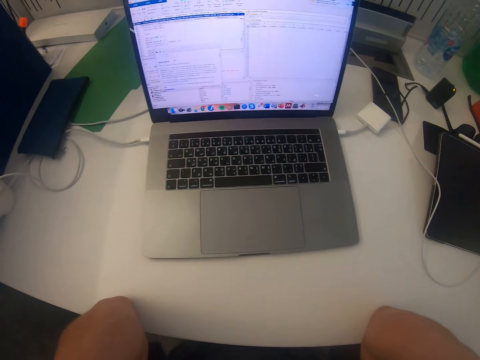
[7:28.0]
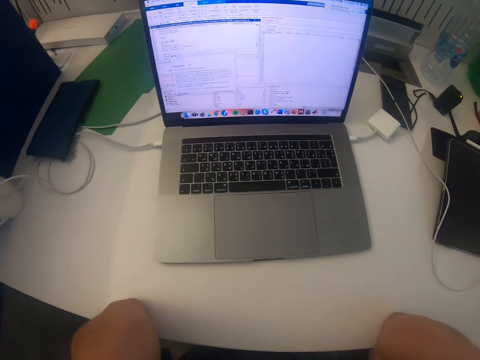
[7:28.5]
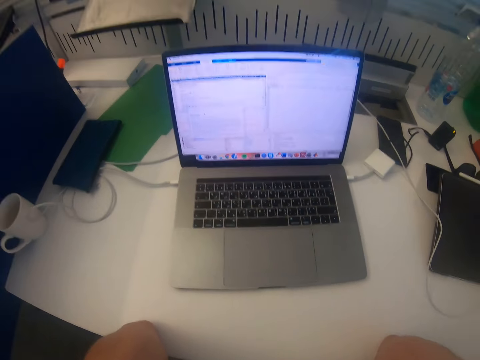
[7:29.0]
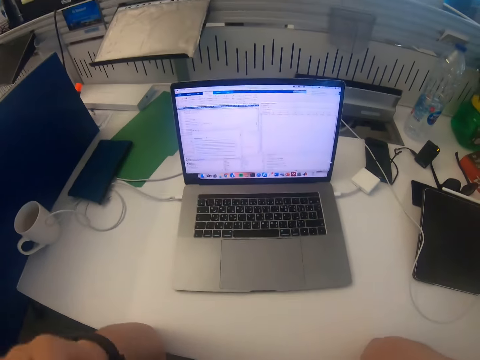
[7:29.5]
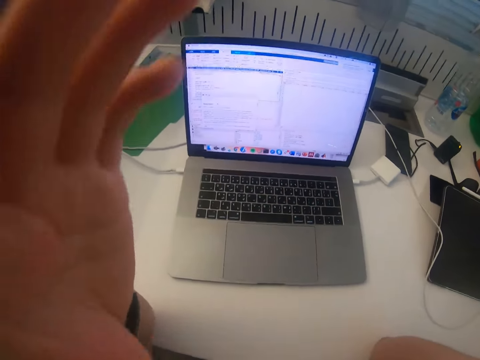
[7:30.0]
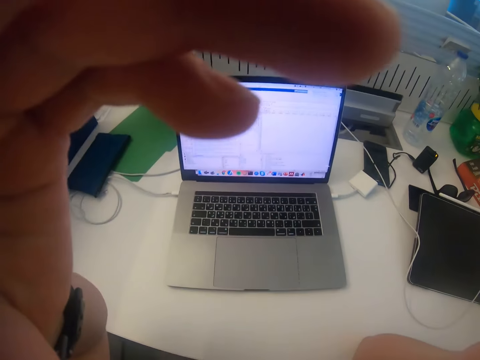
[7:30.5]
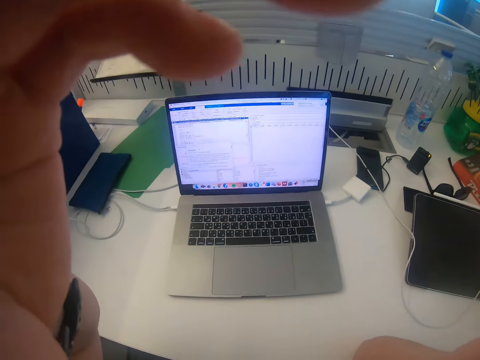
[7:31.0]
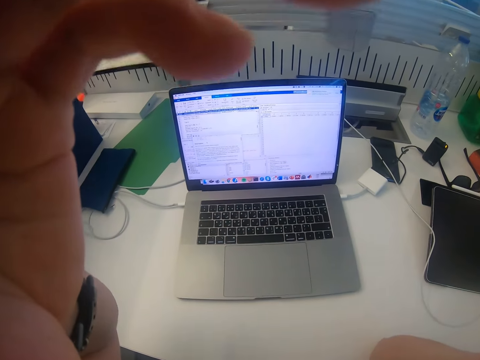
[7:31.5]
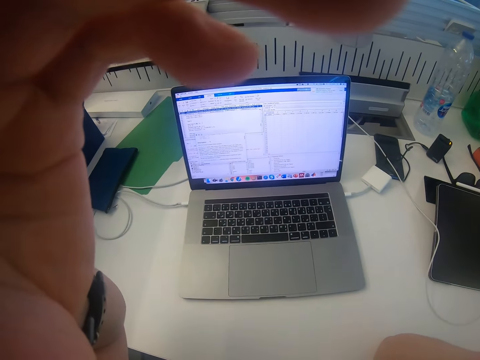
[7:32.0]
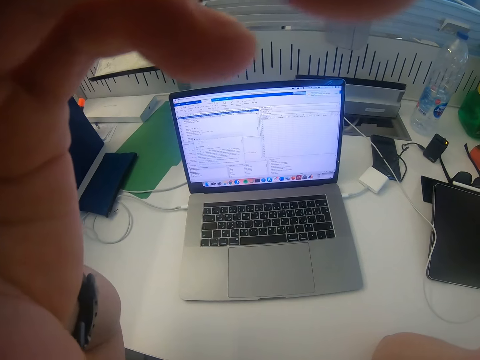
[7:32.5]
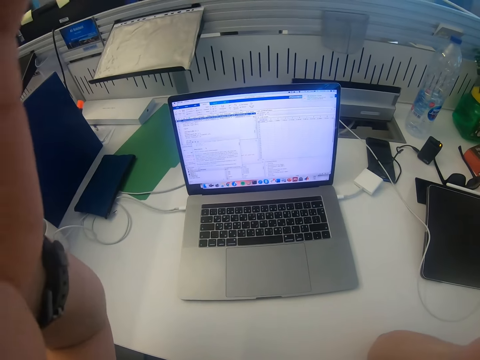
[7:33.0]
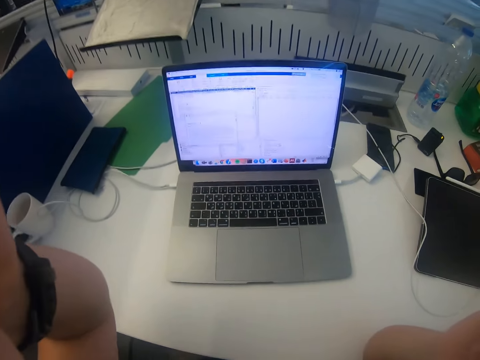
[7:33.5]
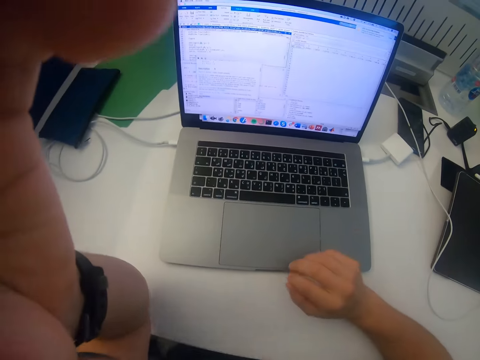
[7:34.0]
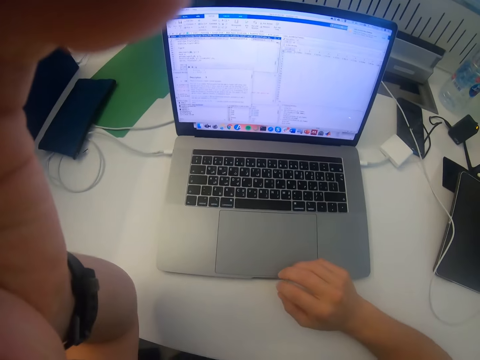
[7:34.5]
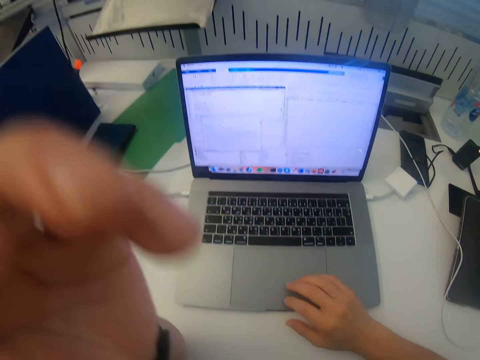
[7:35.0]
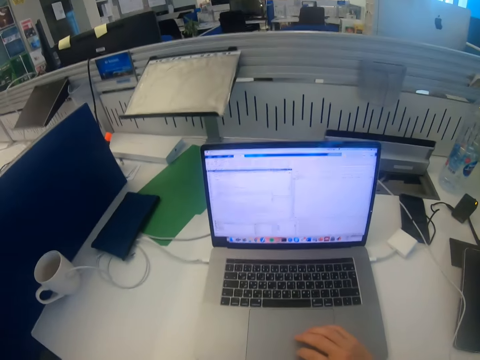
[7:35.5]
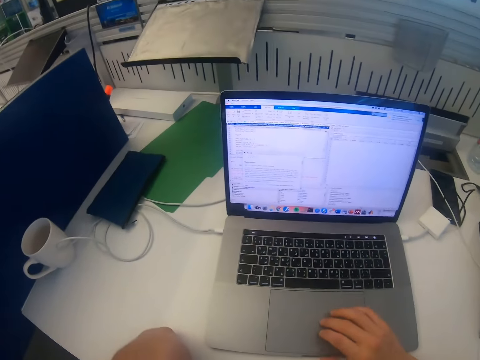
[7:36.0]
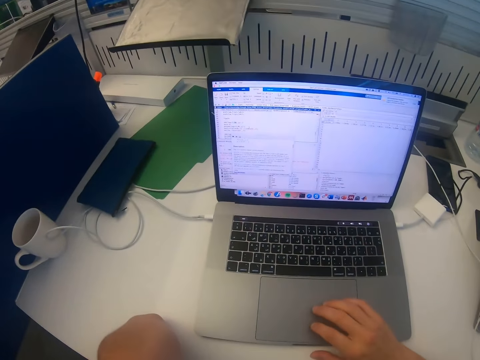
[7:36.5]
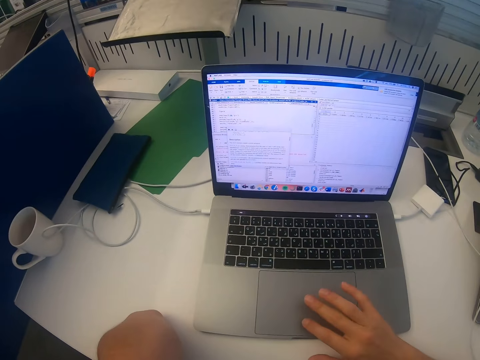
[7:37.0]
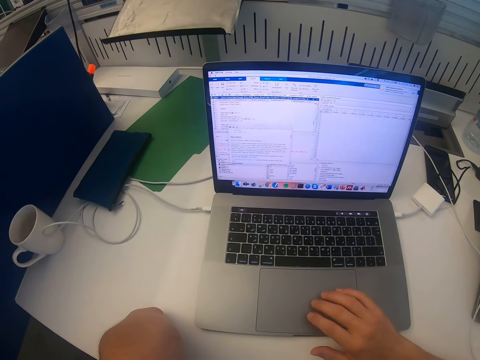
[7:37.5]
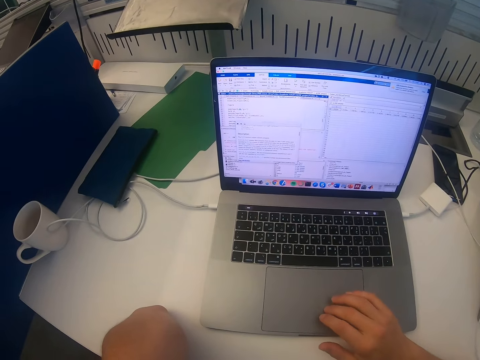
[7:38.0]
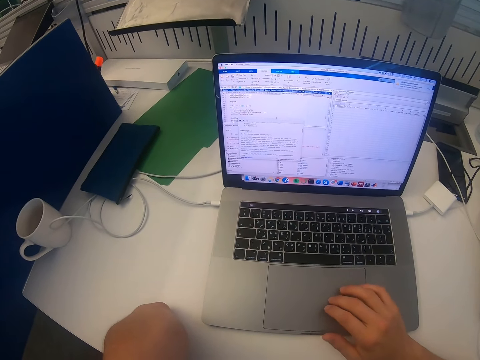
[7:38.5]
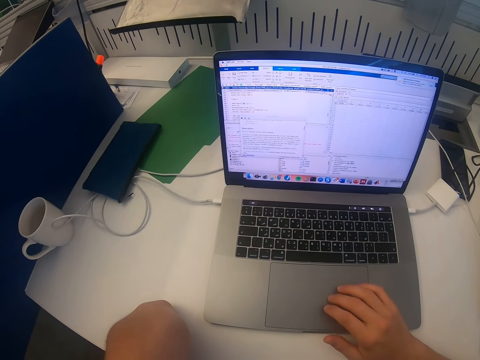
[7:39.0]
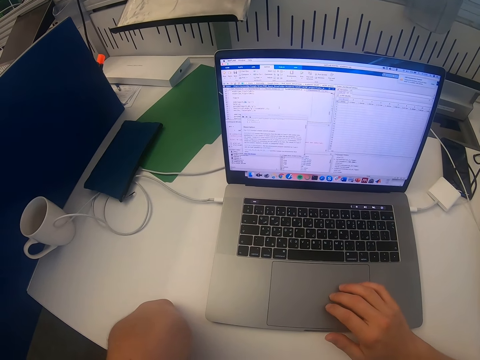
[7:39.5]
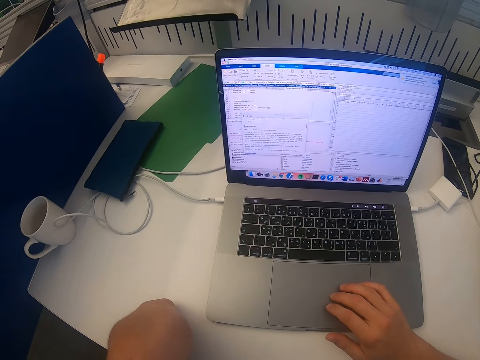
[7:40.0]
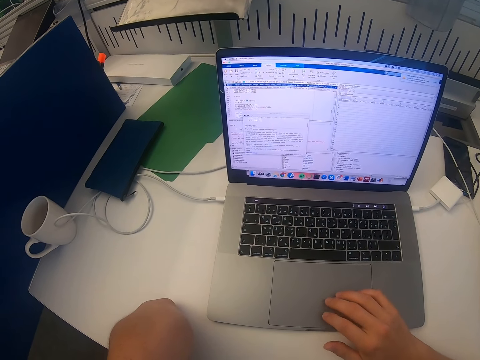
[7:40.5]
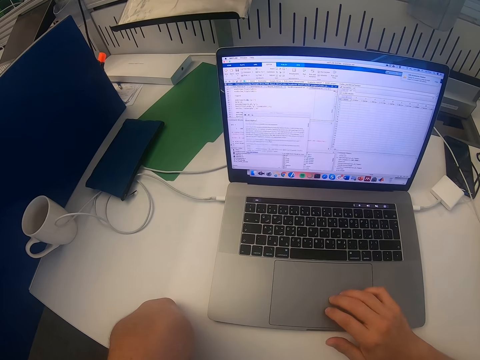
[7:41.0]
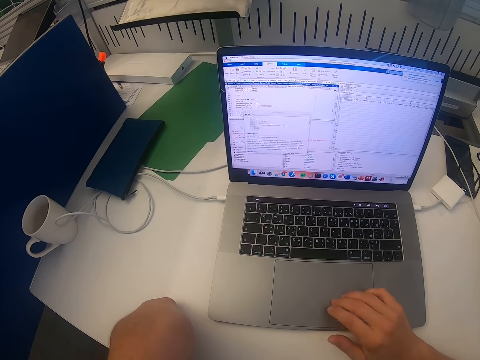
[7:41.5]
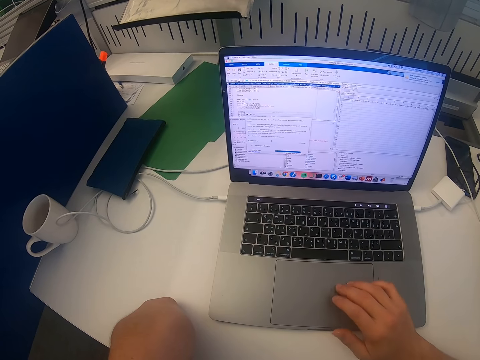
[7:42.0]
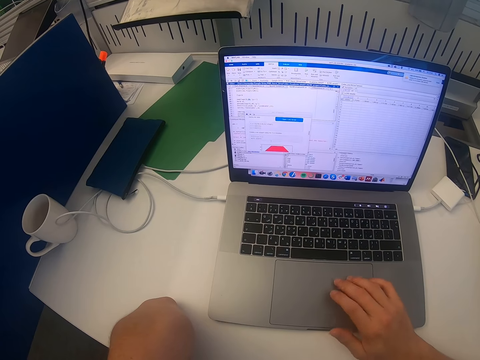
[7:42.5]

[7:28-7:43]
The camera wearer lifts up the hand. They adjust the camera. They put the hand down. They scroll the laptop. They operate the laptop.

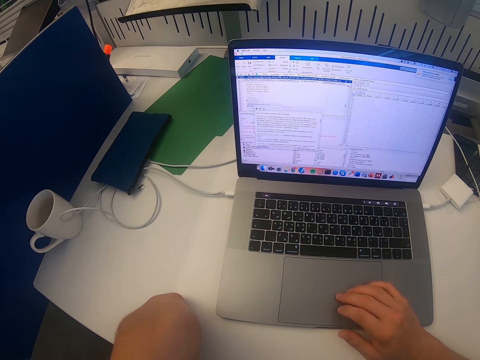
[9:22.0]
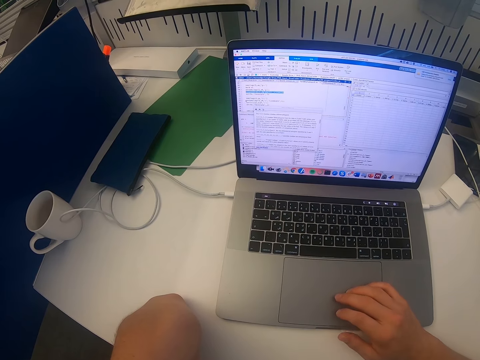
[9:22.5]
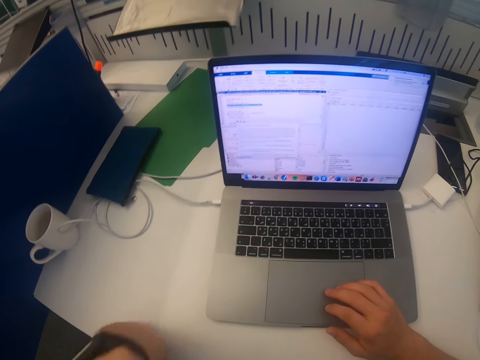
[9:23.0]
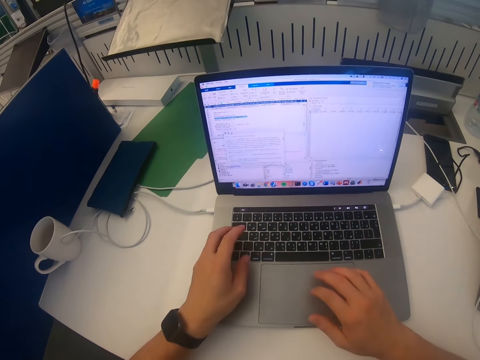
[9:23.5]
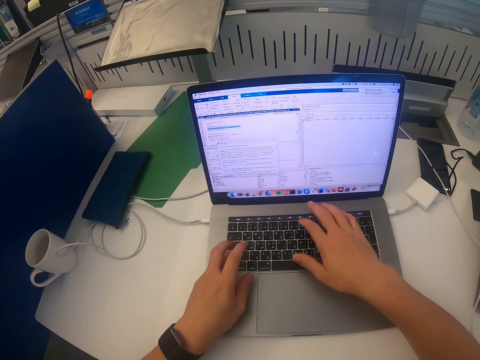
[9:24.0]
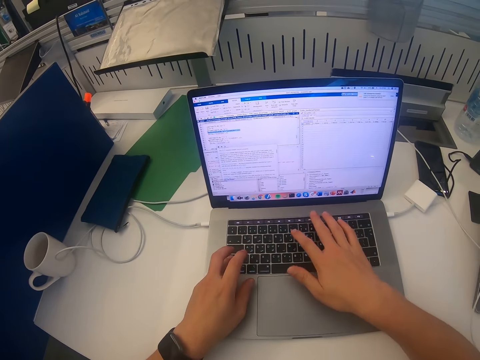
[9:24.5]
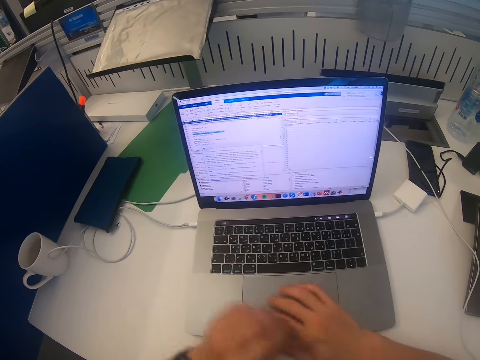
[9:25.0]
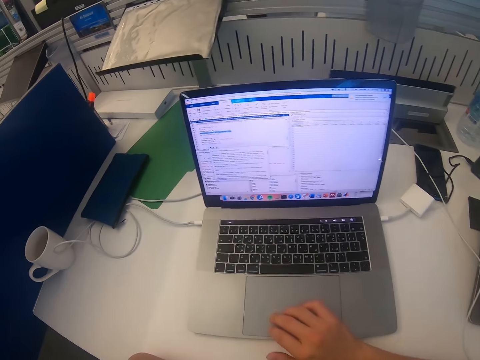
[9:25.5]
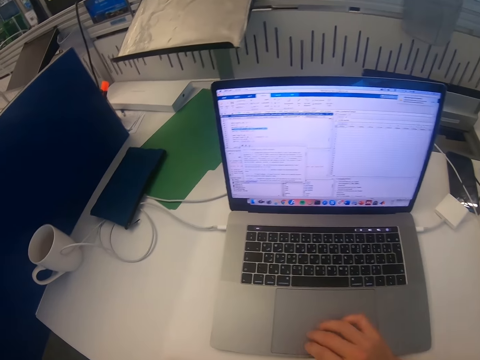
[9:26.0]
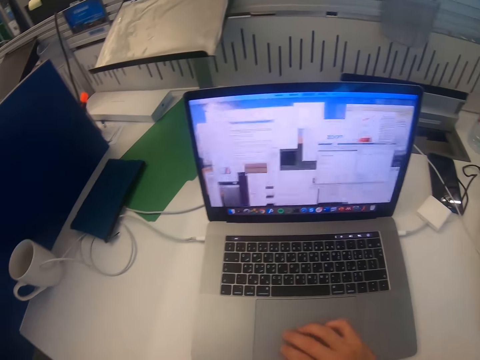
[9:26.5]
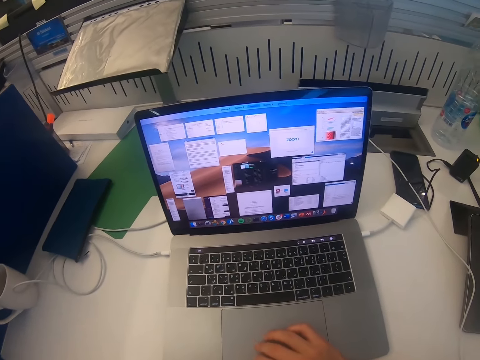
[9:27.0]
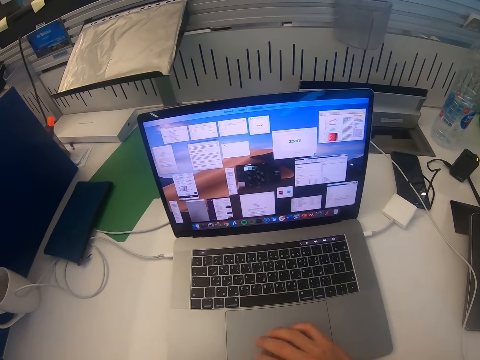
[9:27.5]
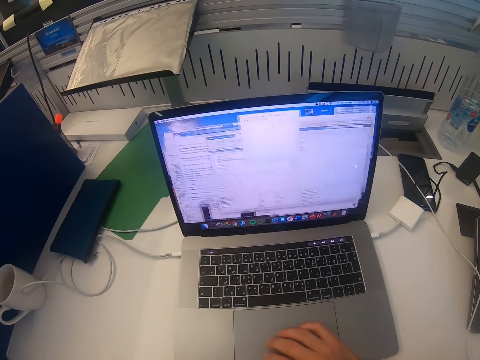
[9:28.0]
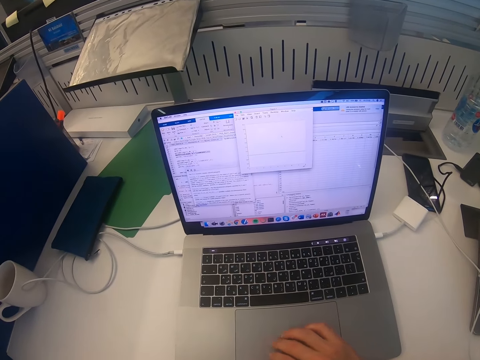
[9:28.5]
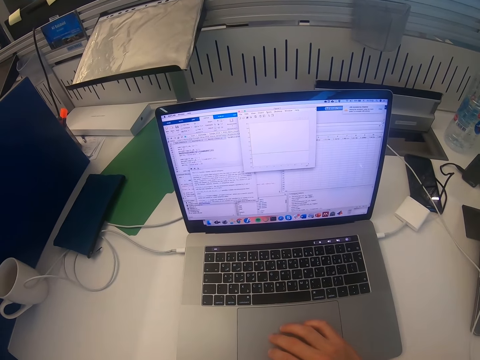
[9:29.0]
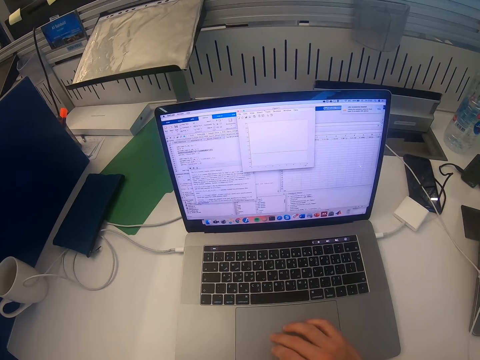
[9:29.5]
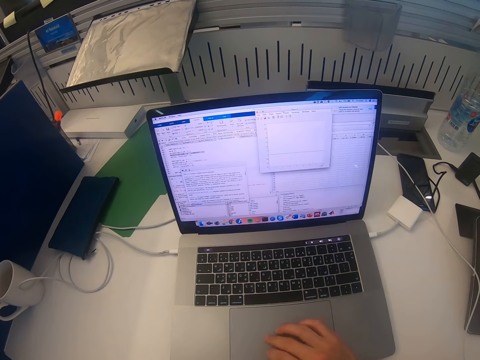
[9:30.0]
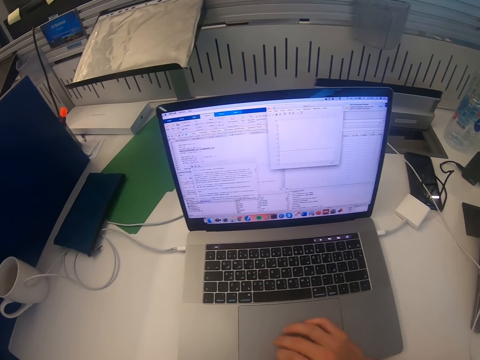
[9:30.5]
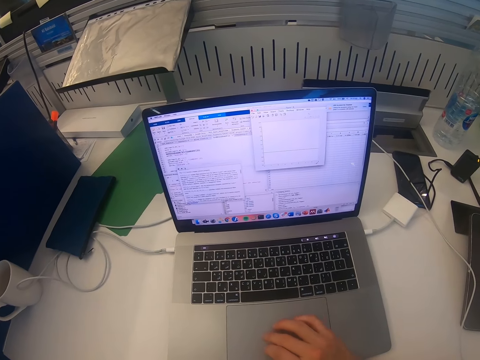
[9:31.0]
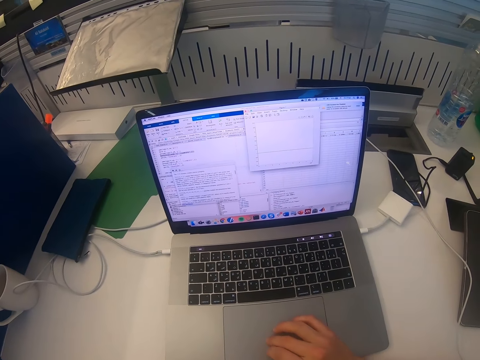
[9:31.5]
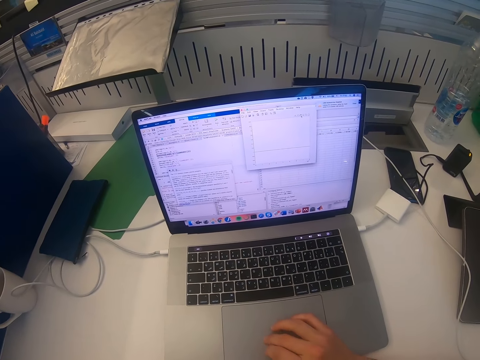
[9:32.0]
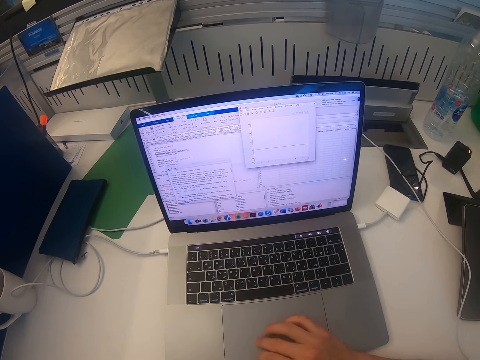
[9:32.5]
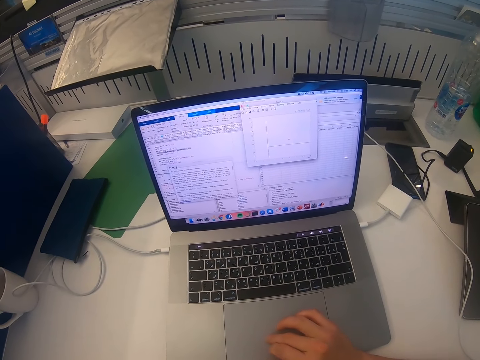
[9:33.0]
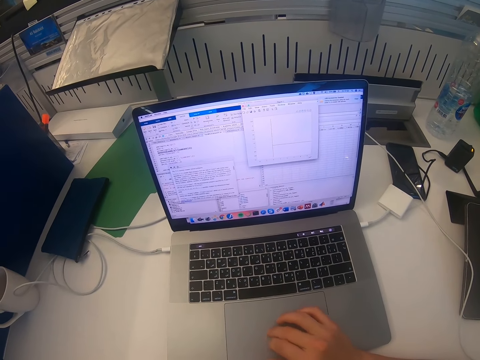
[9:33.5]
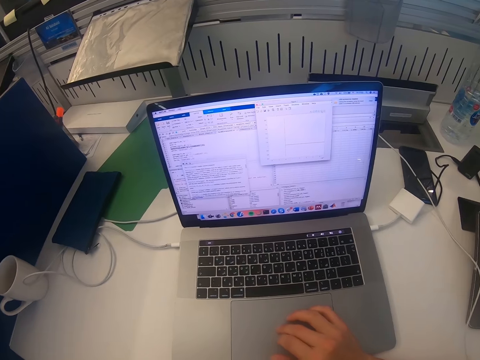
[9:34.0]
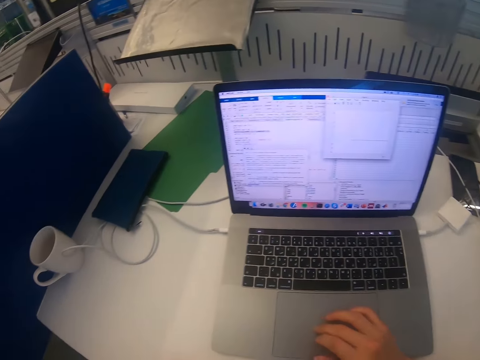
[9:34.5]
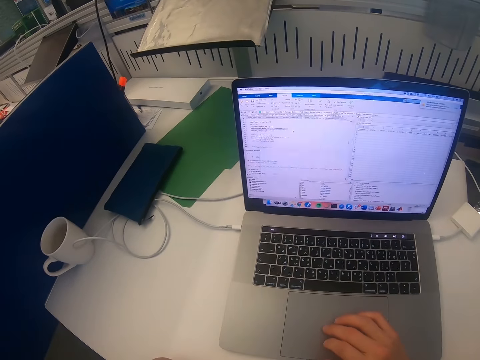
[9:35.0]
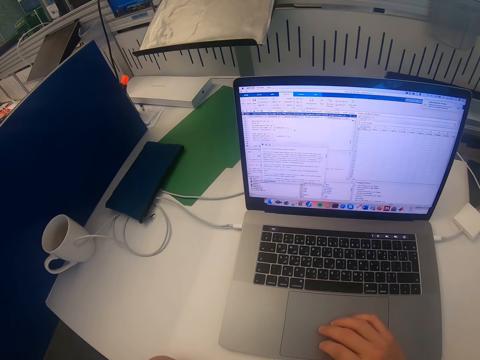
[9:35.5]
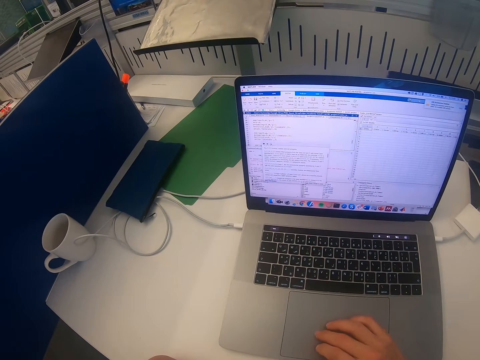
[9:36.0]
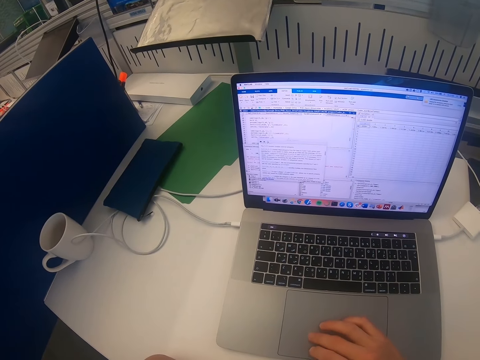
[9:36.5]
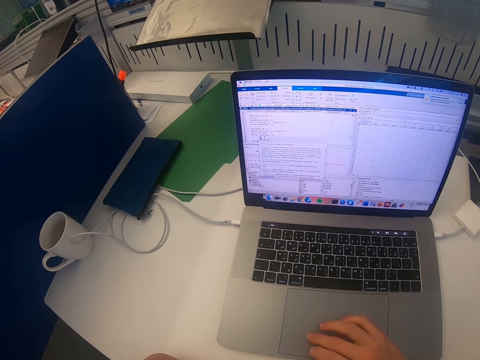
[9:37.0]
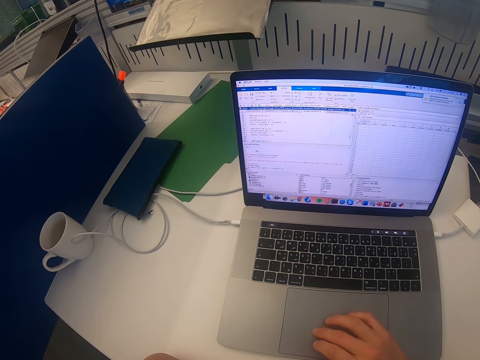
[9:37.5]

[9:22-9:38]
The camera wearer touches a laptop. They scroll the laptop. They lift up the hand. They scroll the laptop.
